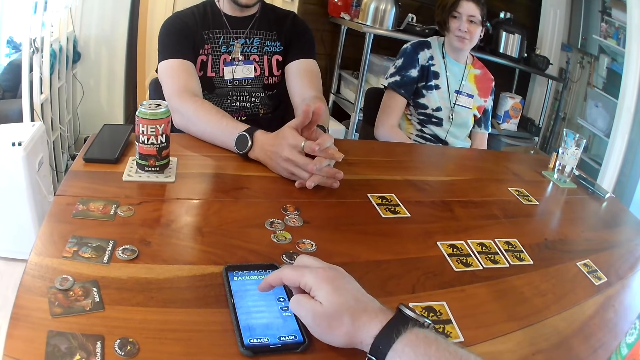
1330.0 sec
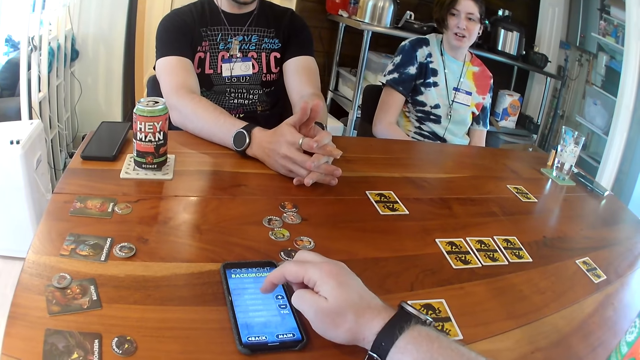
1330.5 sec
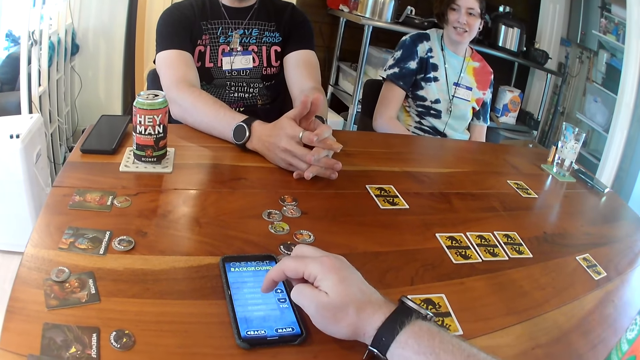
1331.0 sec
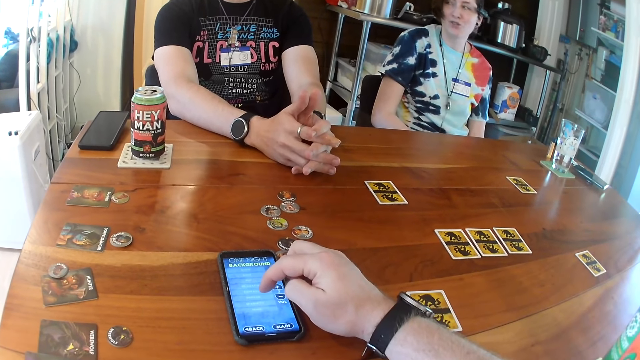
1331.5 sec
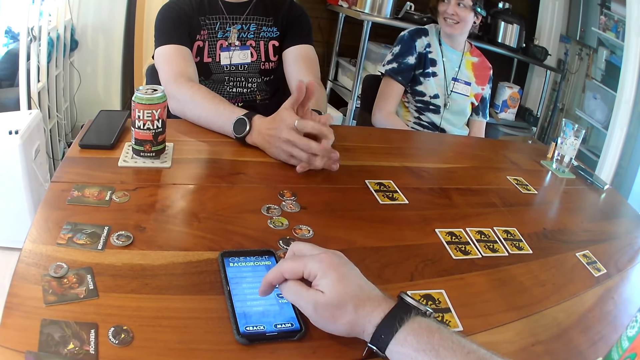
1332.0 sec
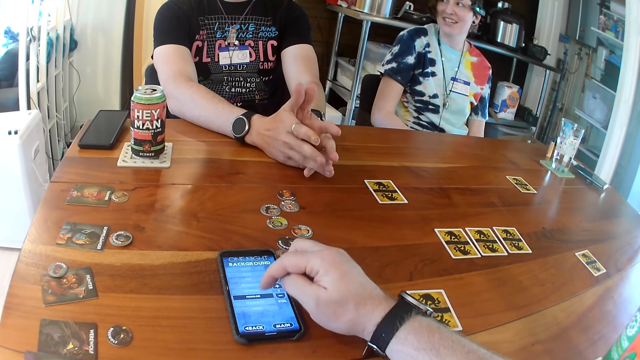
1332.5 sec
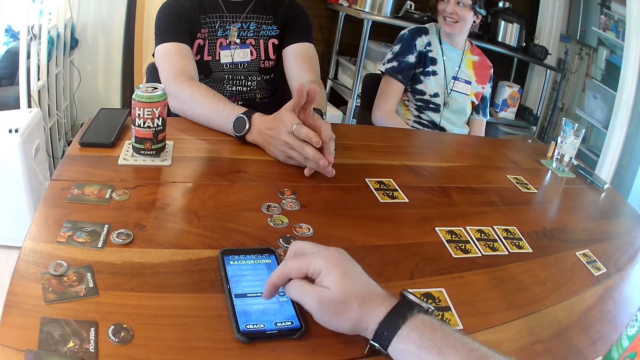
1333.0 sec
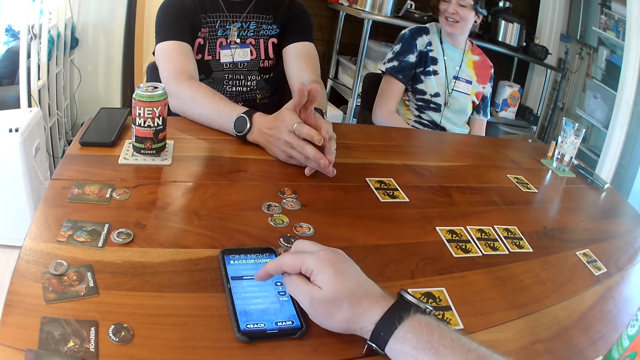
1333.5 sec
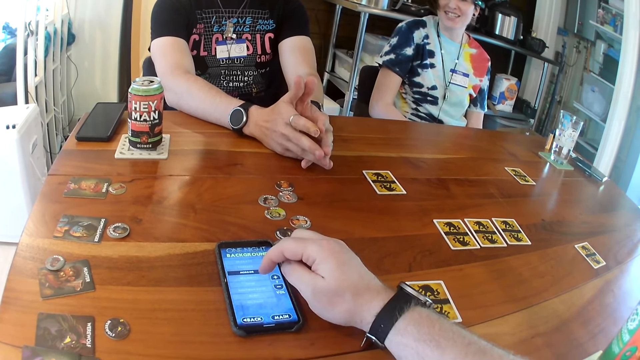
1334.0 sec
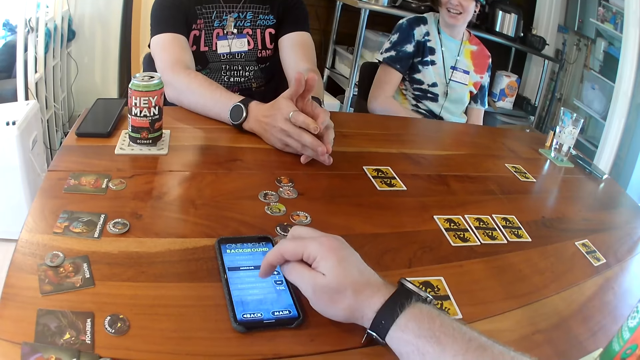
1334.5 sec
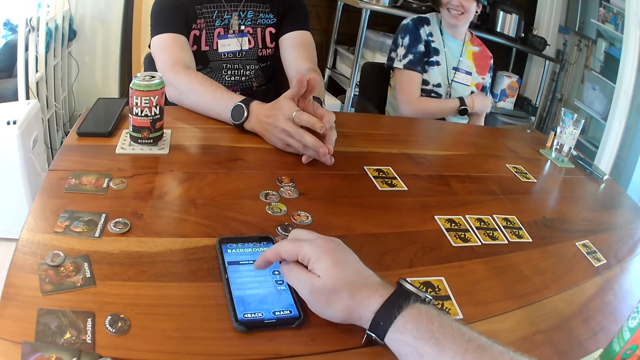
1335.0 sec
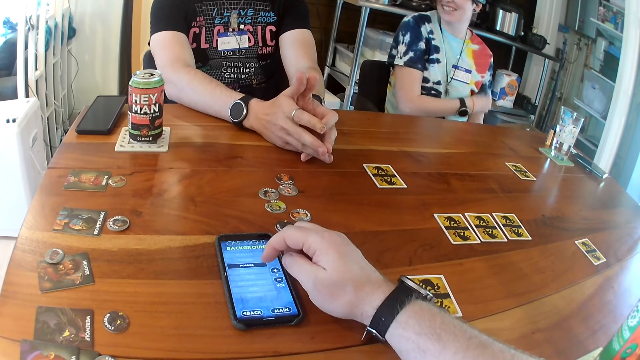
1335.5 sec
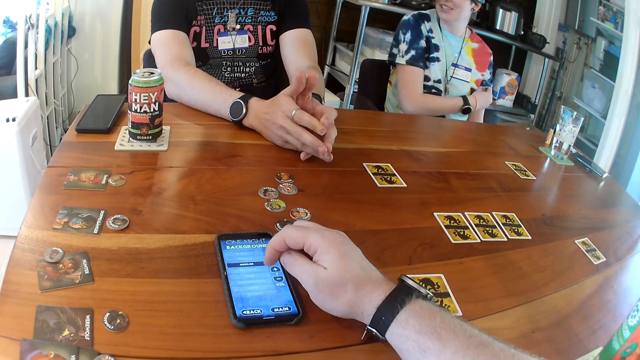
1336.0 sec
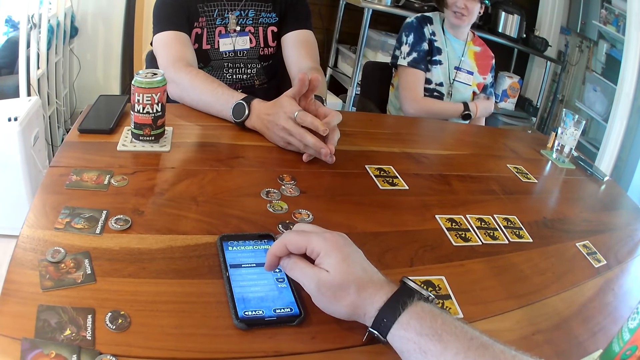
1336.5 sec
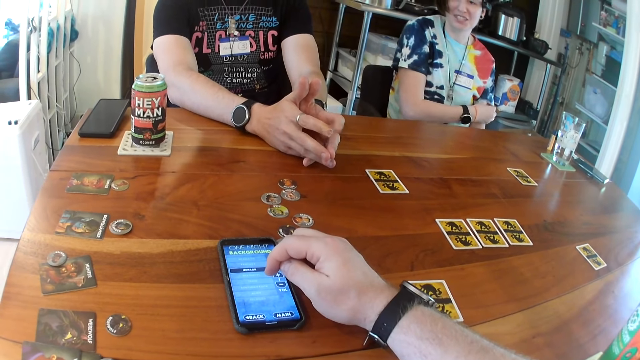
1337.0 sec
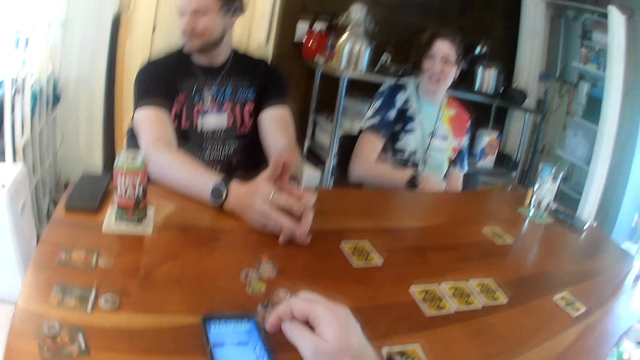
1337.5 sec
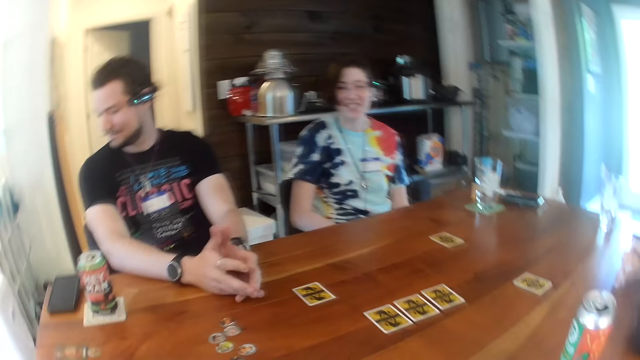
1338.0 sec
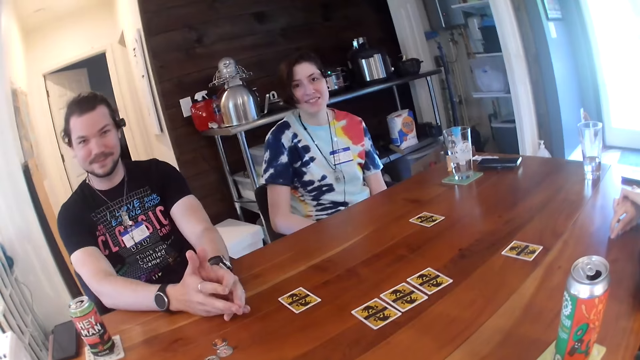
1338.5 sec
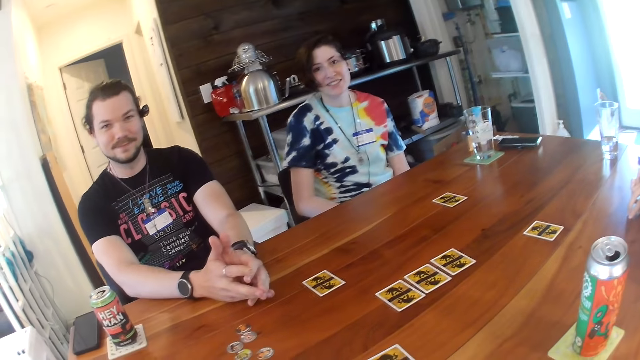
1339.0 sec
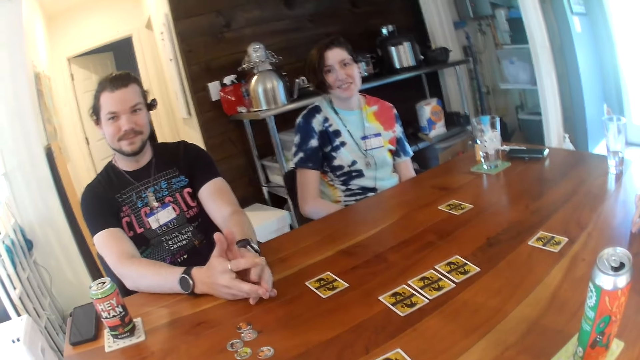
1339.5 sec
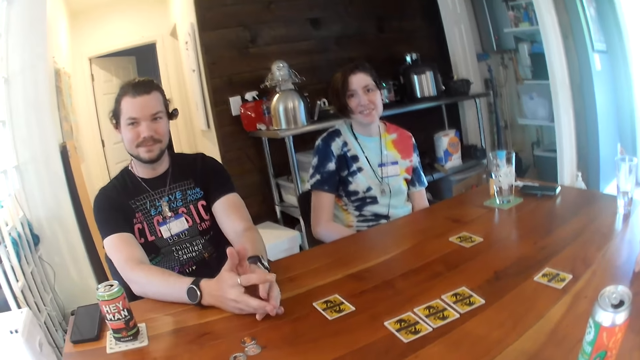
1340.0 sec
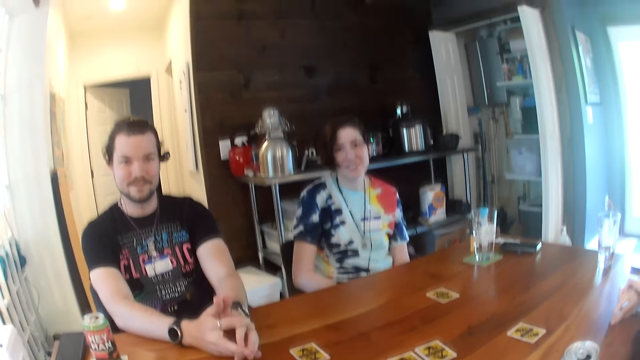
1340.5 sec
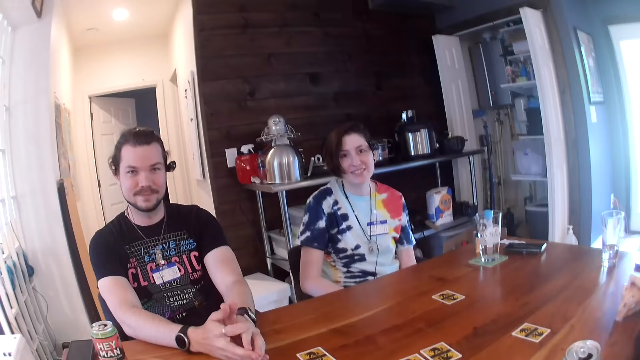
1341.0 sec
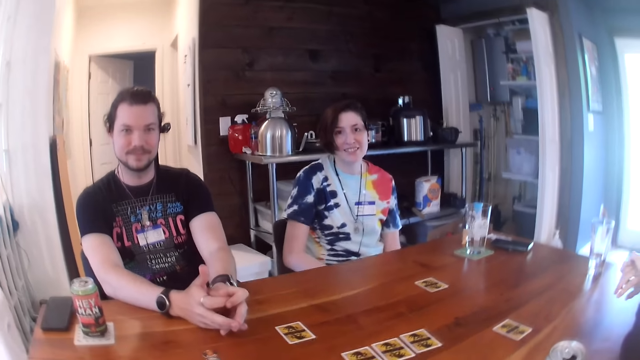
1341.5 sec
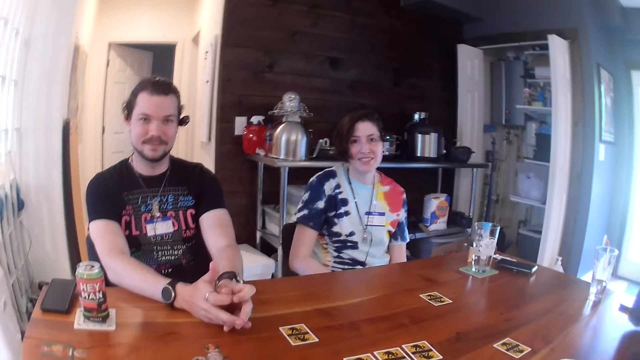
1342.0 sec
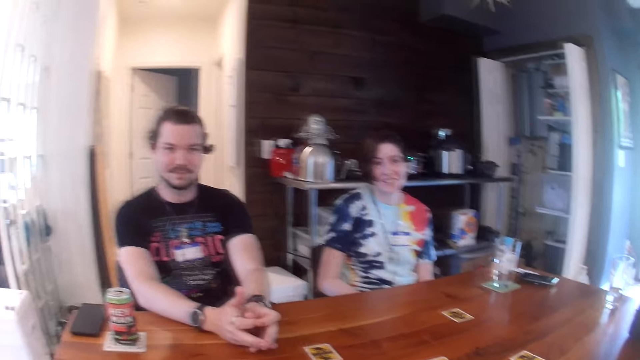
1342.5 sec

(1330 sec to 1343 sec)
The lady scratches the hand. The camera wearer interacts with a man, the lady and another lady.

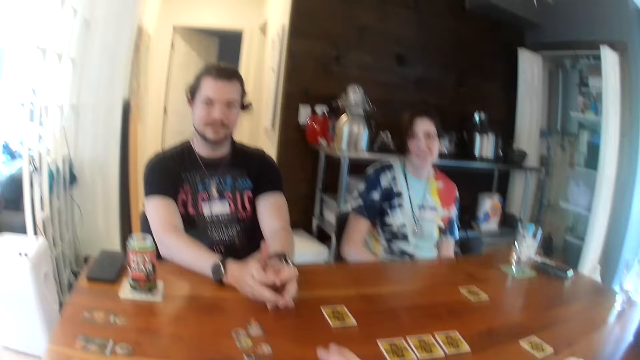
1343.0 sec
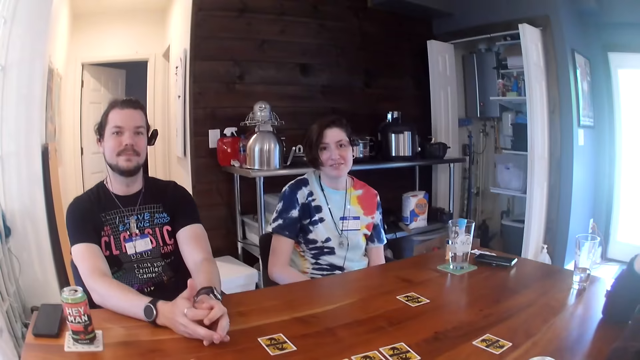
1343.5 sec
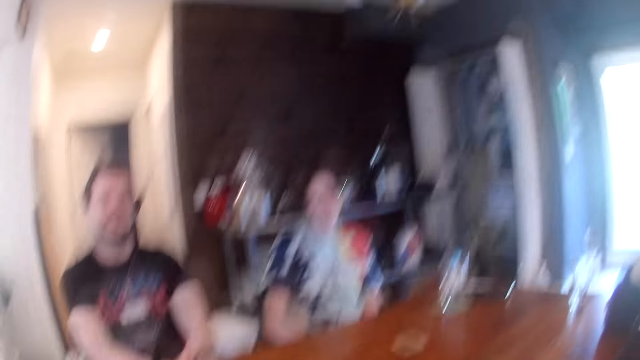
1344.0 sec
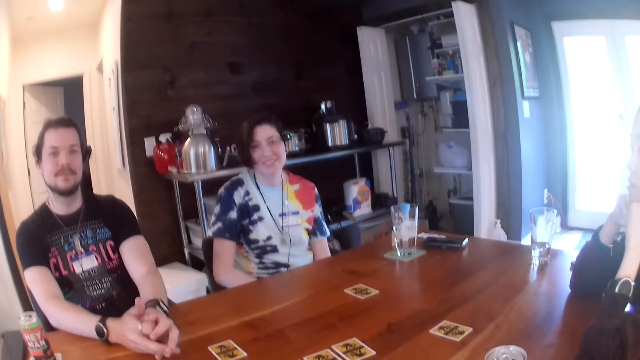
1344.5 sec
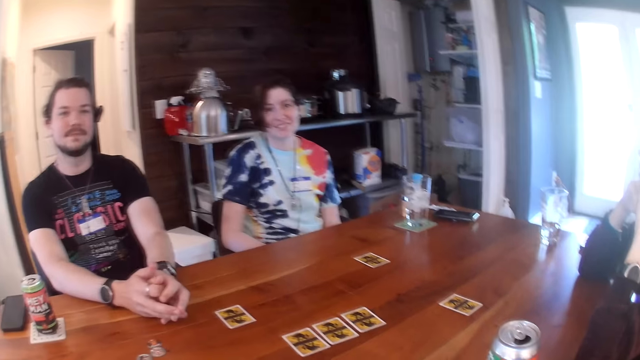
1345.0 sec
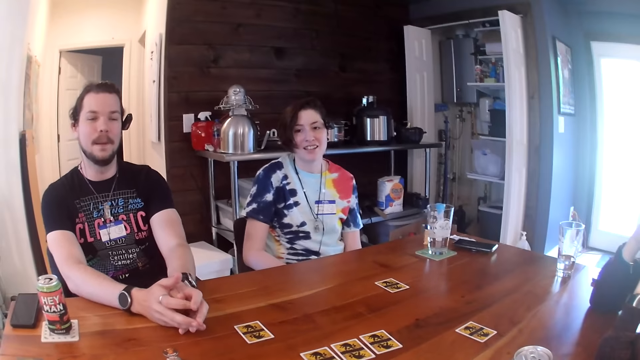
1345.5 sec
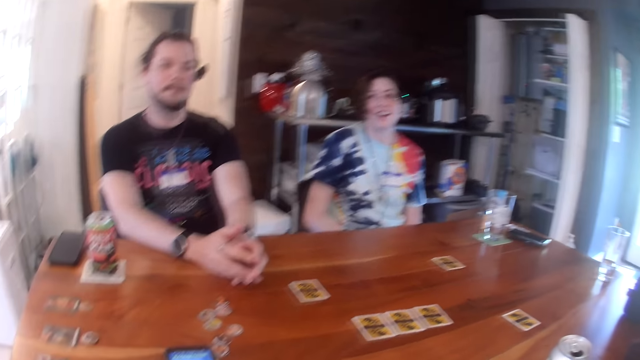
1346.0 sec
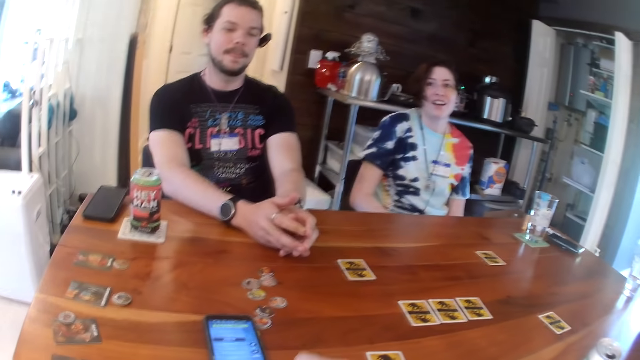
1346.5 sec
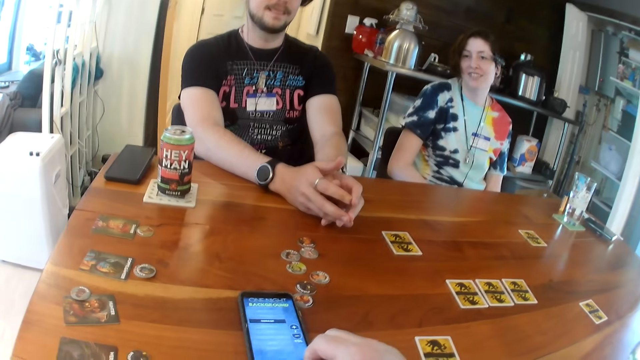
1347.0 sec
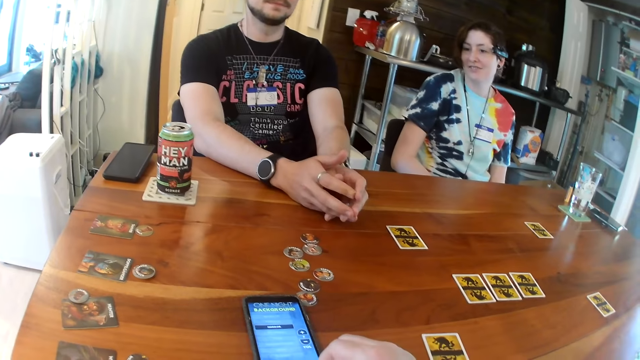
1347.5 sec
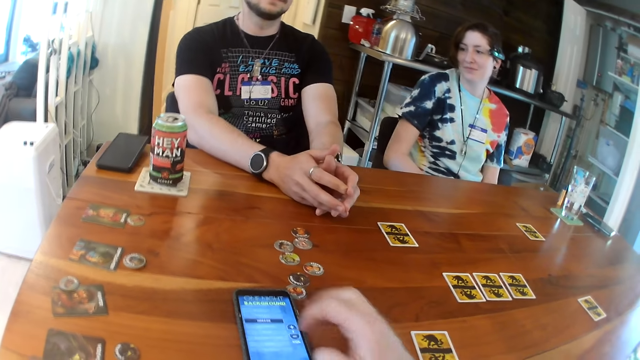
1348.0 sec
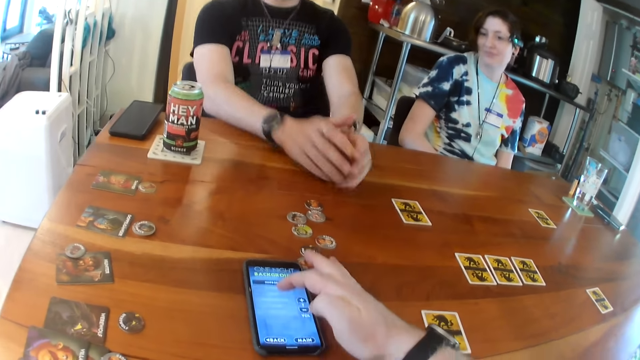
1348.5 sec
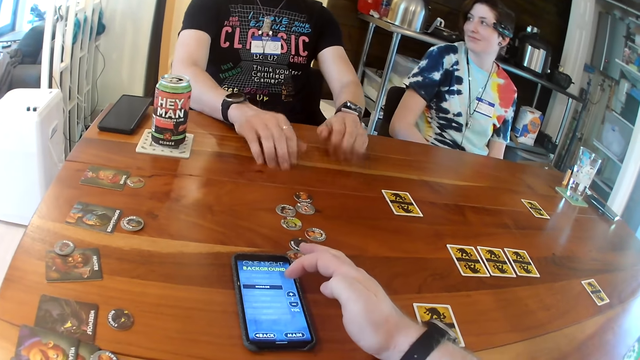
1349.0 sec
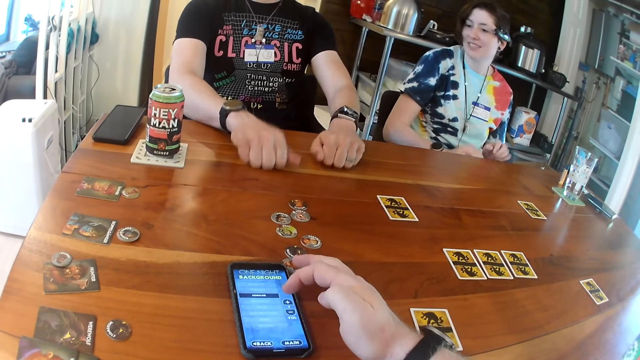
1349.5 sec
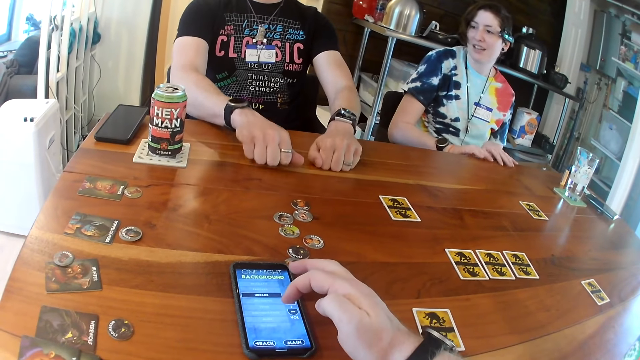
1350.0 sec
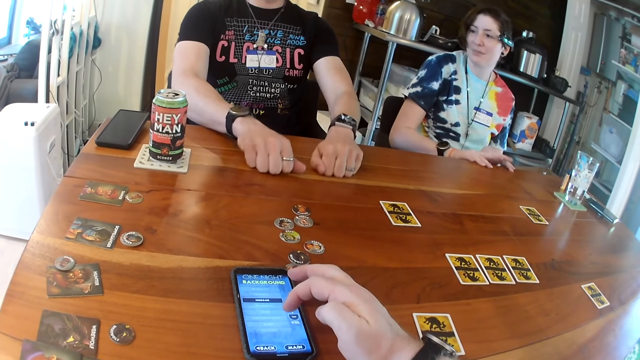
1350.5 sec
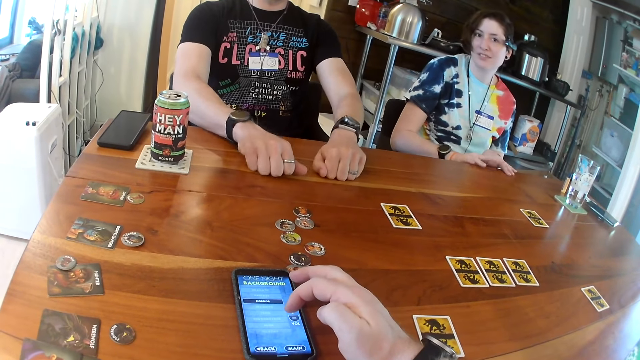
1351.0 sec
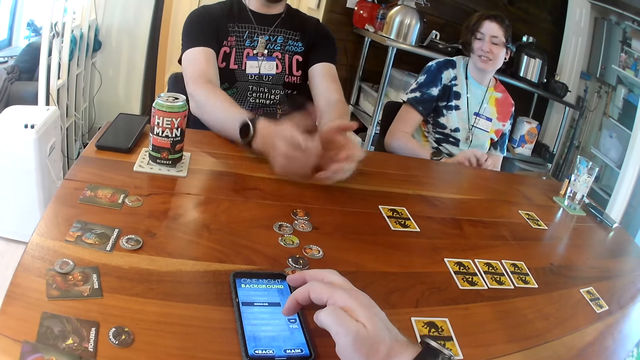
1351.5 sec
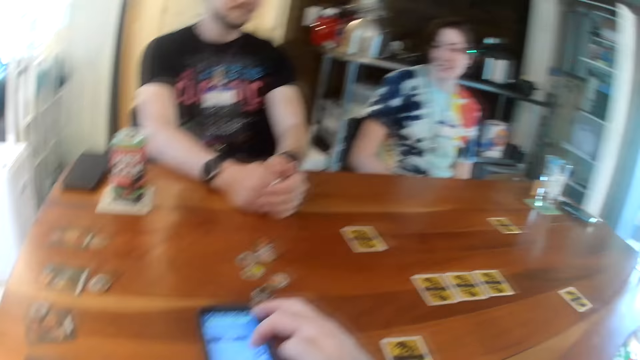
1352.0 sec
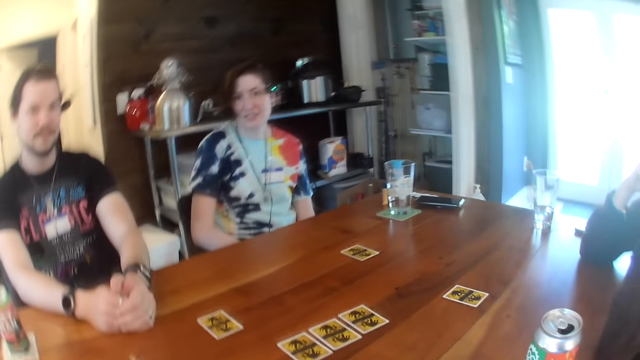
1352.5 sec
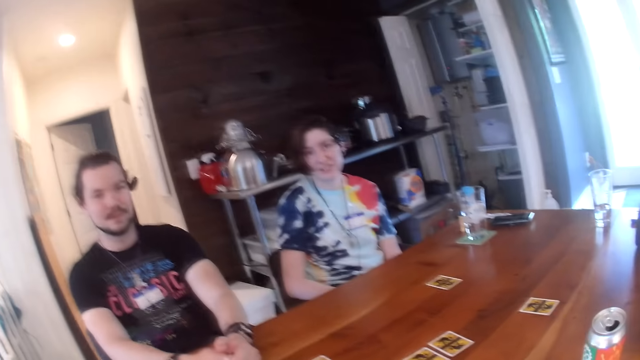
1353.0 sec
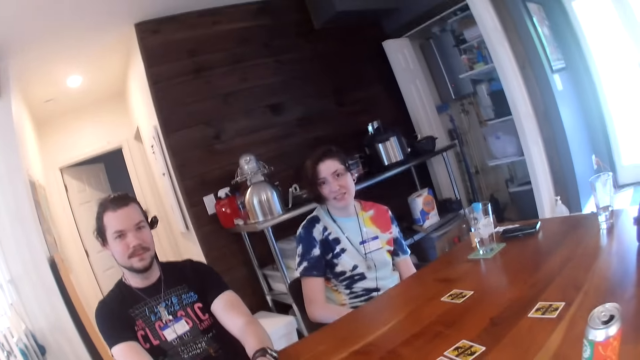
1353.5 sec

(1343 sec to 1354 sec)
The camera wearer shifts the phone on the table with his right hand. He operates the phone on the table with his right hand. A man hits the table with both hands. A woman hits the table with both hands.
